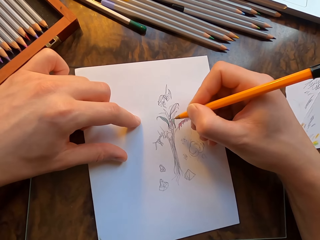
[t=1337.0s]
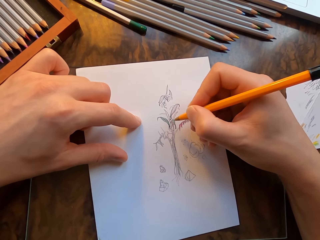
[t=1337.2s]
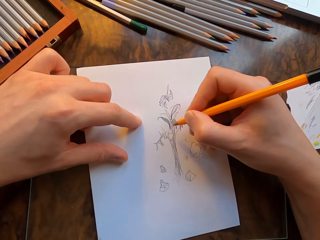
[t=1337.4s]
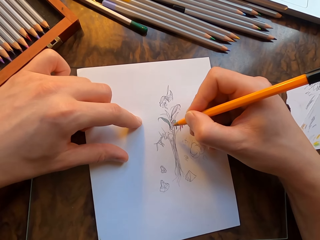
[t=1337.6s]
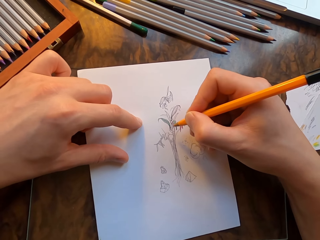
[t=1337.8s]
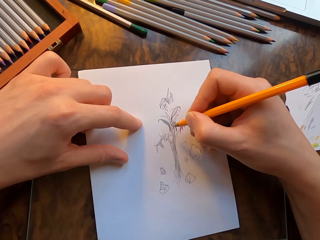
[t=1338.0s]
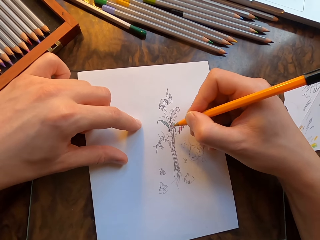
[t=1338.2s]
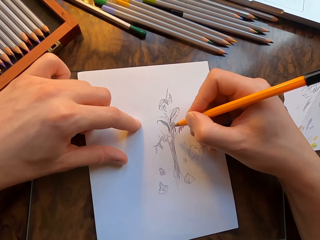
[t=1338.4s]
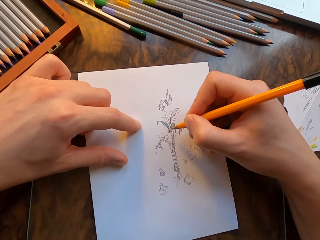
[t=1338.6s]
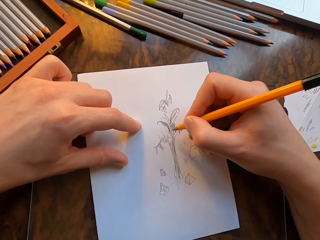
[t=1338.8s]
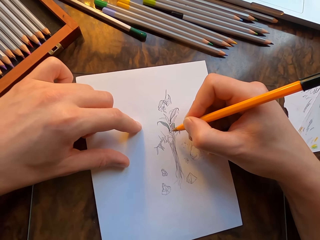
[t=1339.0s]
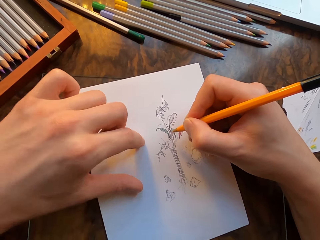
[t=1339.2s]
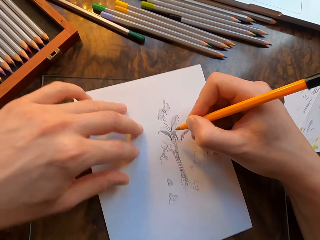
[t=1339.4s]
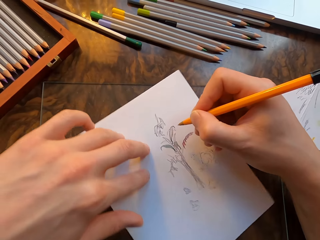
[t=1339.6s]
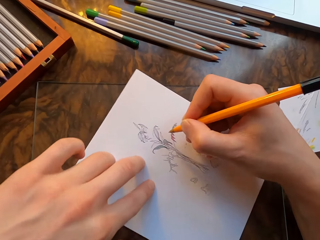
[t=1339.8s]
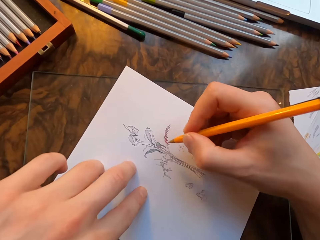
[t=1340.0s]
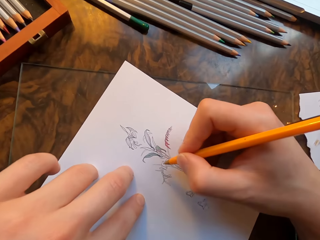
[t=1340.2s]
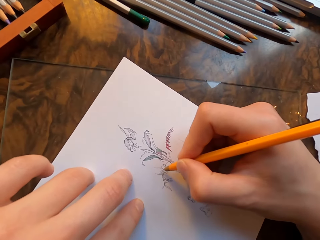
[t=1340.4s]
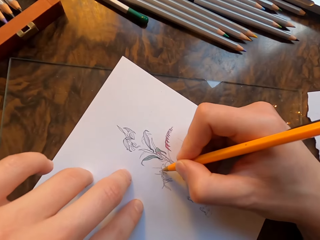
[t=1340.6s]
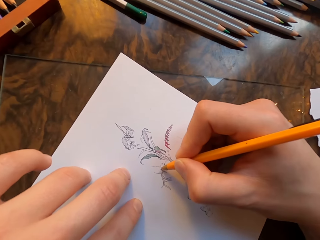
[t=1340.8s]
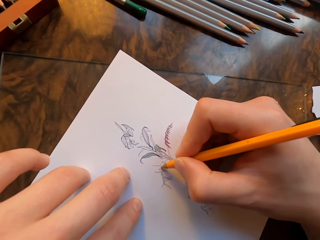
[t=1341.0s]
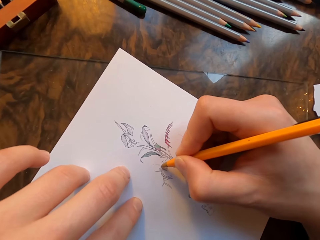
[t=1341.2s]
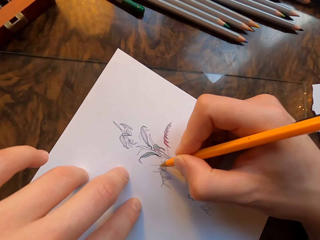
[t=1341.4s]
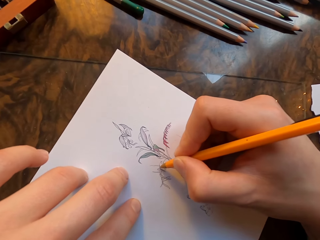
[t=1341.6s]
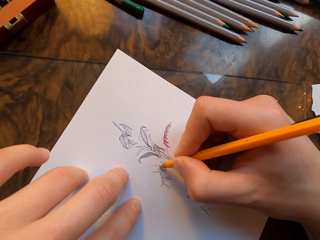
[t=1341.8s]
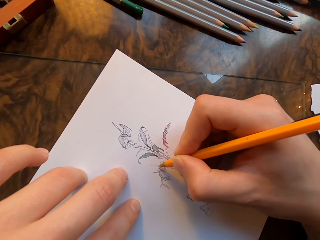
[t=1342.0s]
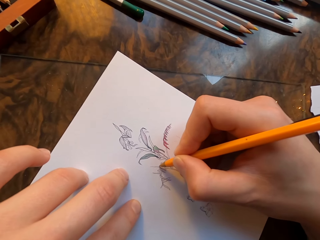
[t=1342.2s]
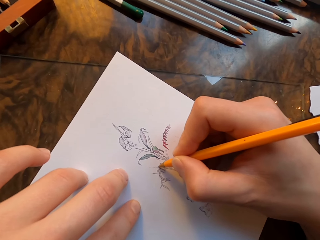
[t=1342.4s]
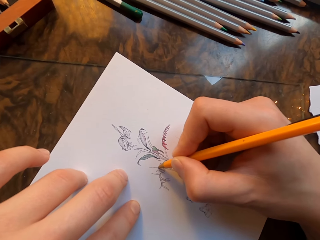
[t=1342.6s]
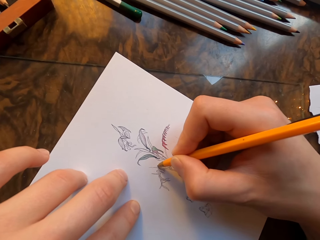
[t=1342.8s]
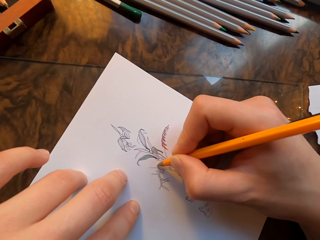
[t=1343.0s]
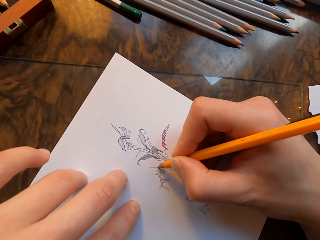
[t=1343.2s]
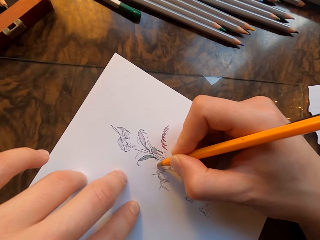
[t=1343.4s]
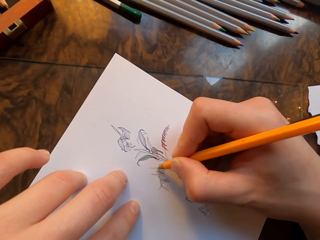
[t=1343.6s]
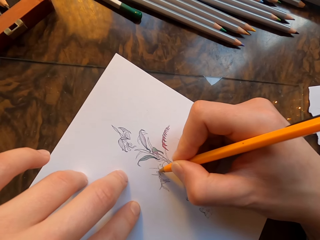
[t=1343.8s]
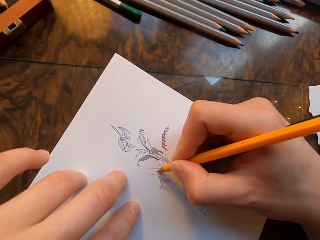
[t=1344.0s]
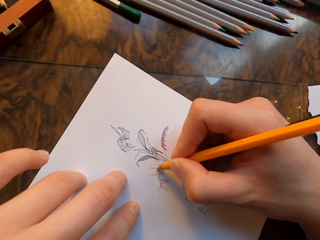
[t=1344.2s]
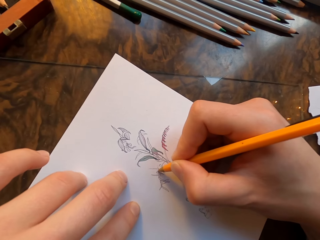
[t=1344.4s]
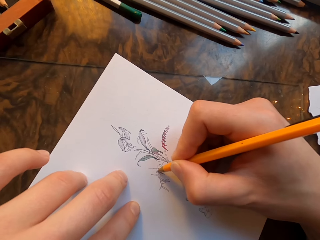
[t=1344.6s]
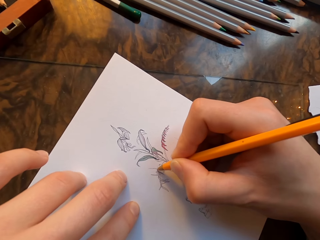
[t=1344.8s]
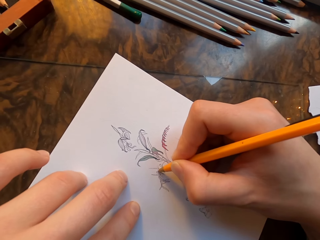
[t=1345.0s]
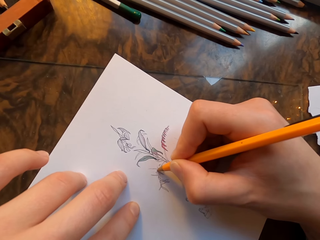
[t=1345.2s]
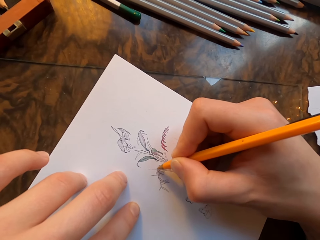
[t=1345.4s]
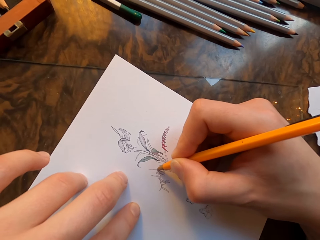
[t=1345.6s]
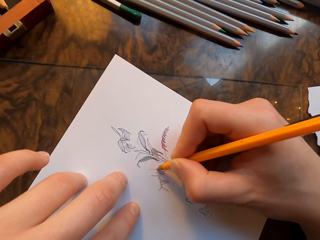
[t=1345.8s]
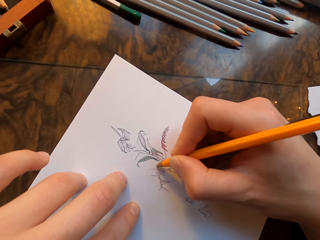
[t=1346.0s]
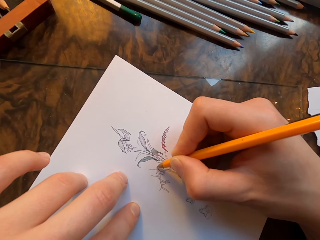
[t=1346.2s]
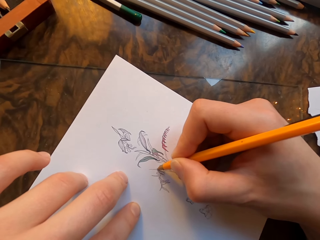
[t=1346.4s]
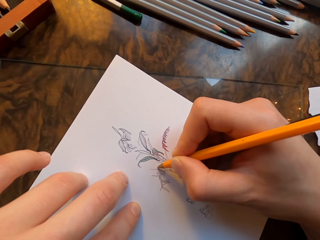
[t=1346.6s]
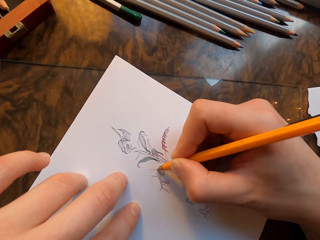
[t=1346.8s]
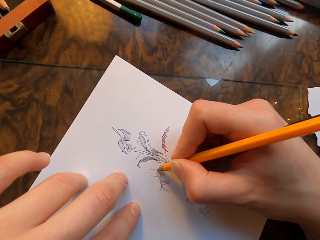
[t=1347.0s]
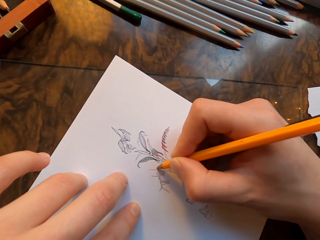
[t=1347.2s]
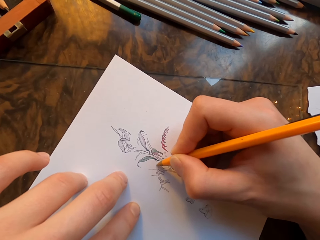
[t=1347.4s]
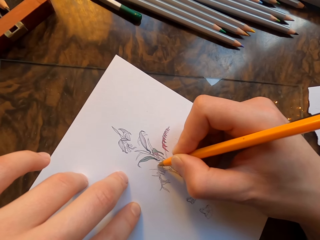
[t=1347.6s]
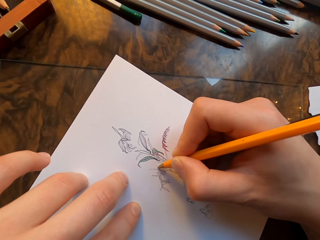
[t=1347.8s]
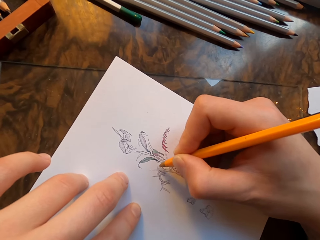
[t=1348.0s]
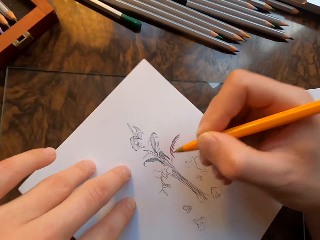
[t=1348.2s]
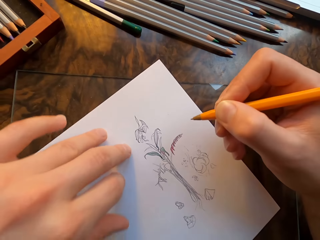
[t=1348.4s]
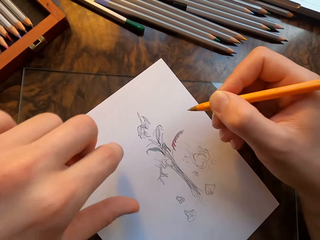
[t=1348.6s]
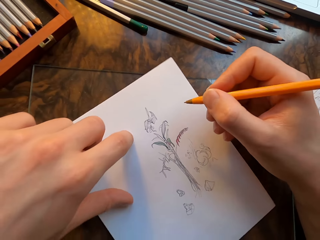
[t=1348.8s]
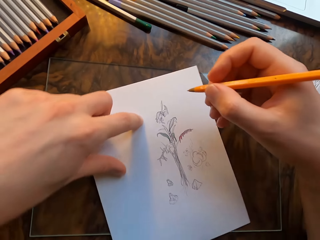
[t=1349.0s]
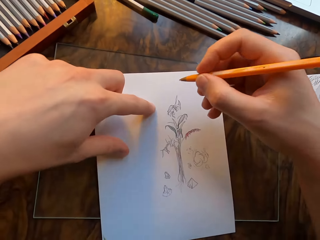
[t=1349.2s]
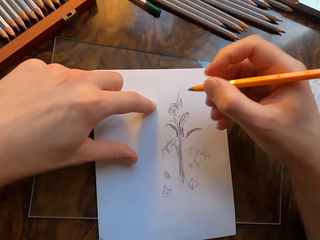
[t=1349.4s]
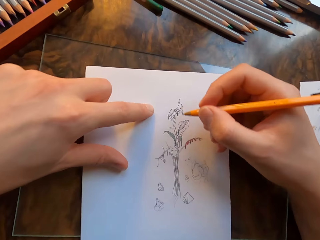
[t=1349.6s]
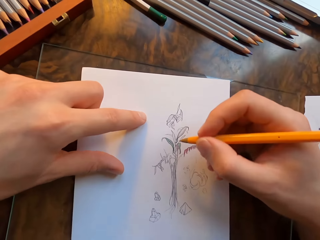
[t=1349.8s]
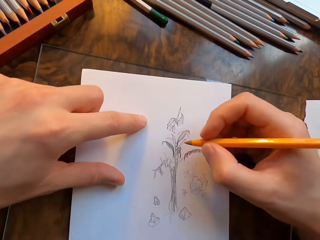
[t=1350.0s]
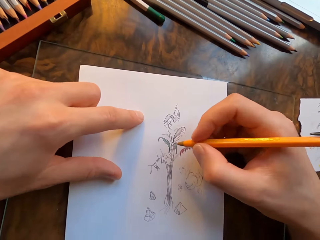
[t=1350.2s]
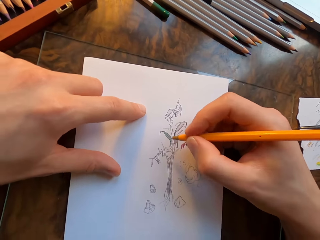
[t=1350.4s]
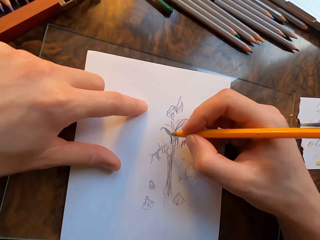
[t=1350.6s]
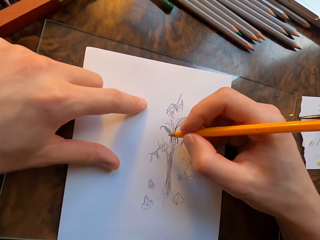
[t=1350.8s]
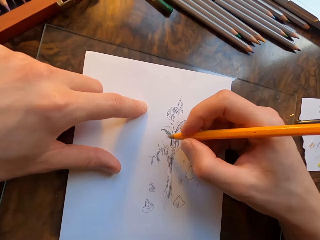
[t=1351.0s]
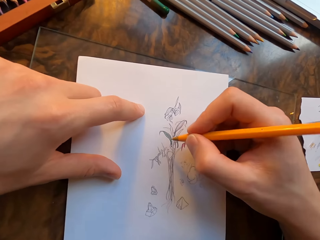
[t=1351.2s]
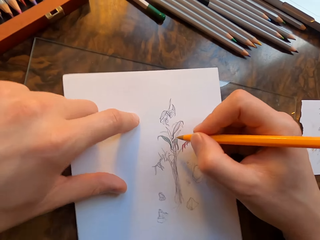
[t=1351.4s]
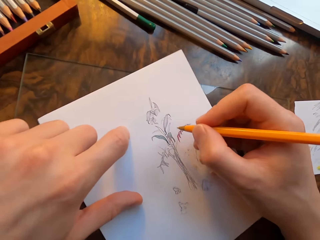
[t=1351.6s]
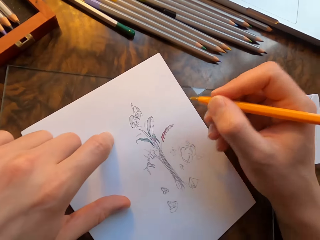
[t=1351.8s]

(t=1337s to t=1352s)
The camera wearer draws on the drawing paper with the pen in his hand. He moves the drawing paper with his left hand.

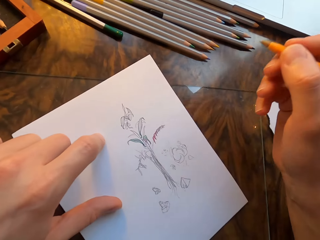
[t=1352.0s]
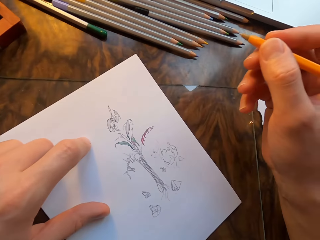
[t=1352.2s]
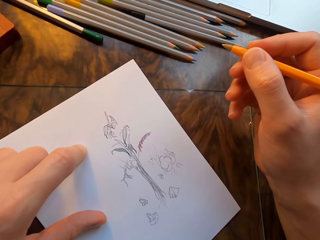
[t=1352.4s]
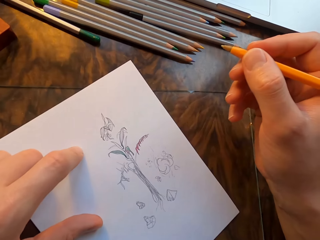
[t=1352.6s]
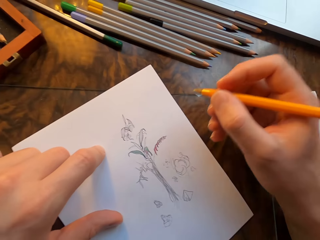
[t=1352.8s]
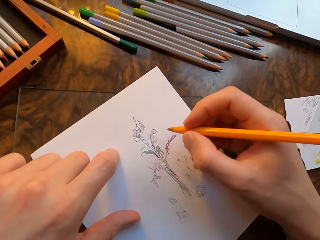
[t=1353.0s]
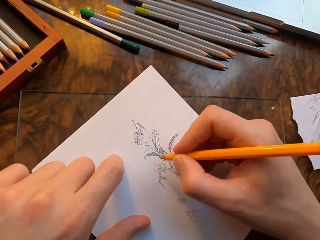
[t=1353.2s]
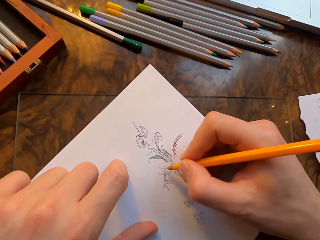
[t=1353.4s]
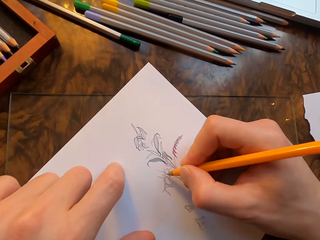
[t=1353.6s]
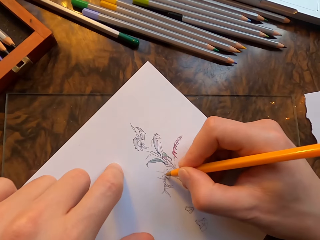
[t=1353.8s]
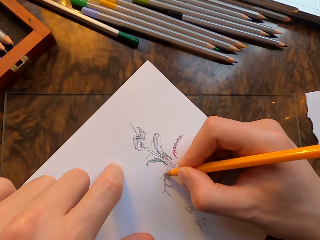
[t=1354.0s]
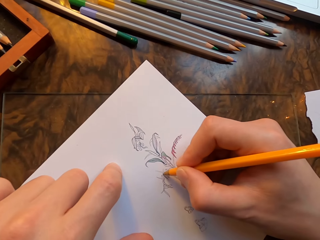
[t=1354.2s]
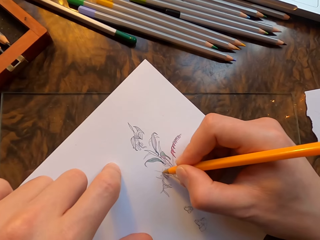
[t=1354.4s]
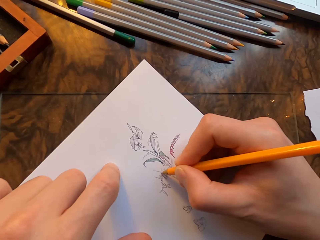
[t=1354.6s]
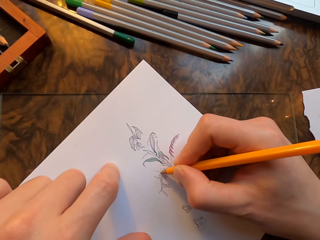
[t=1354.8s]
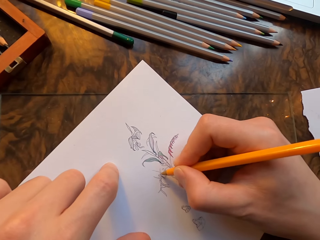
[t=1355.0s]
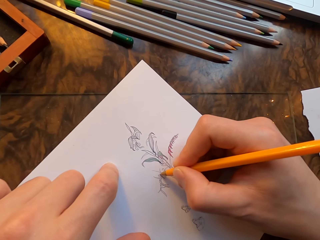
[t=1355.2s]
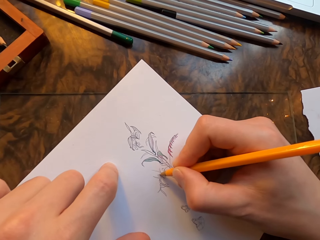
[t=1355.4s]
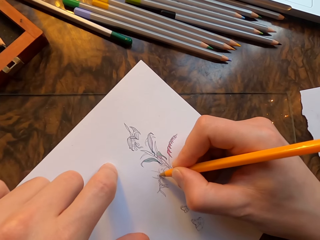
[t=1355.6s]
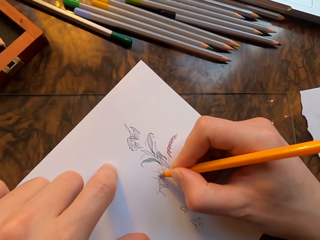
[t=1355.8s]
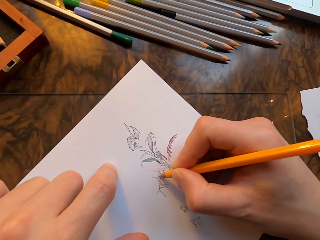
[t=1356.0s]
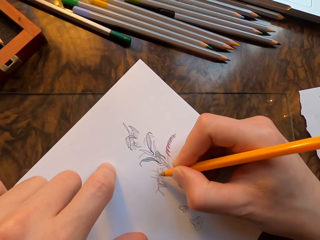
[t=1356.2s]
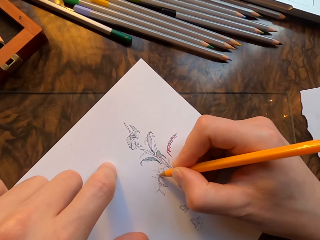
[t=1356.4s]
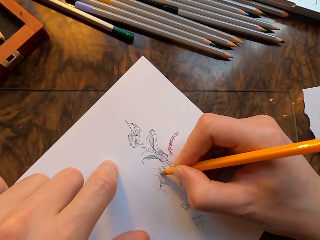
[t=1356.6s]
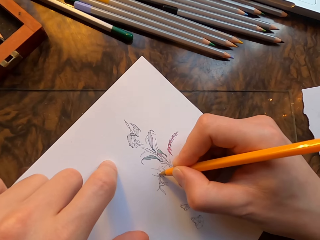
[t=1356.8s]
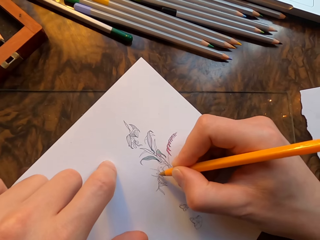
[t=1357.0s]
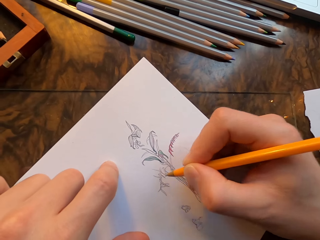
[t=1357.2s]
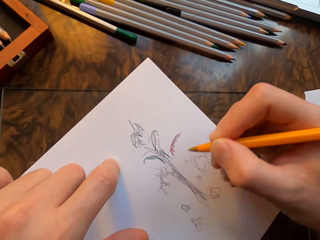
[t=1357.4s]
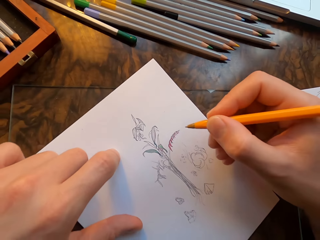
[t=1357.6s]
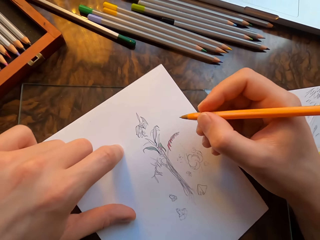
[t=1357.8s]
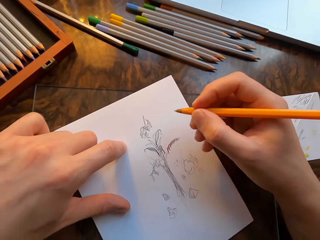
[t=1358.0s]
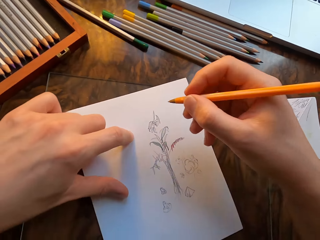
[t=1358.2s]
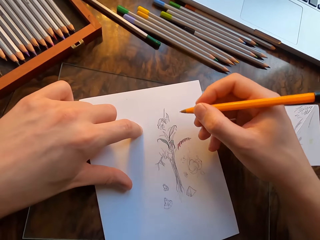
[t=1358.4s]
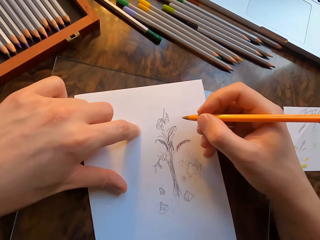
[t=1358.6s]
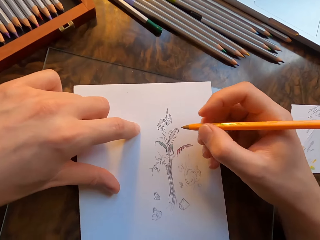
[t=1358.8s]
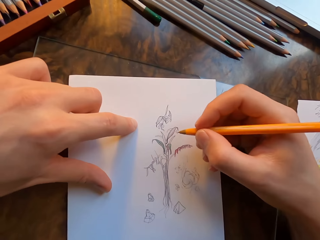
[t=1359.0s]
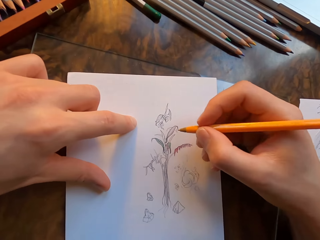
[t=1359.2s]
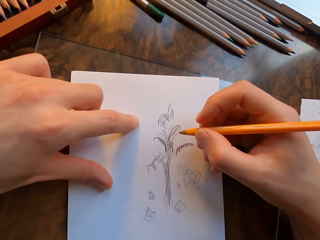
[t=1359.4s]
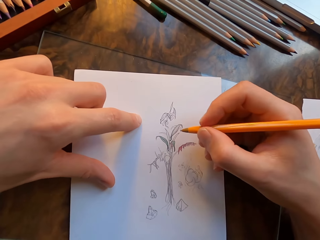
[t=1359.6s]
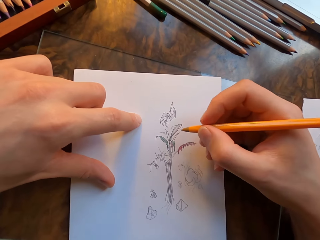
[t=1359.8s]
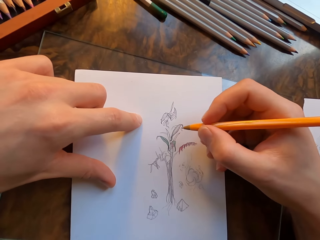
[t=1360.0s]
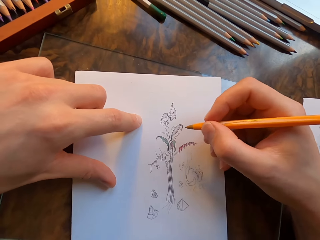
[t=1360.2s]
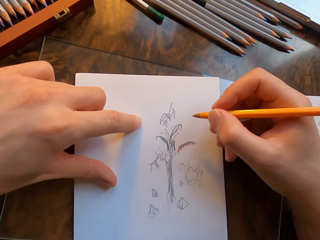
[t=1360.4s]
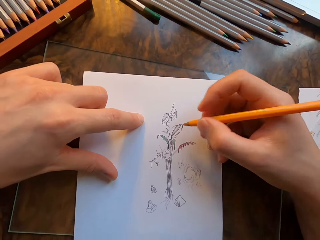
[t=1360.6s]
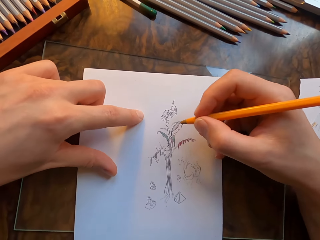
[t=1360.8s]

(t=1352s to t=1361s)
The camera wearer draws on the drawing paper with the pen in his hand. He moves the drawing paper with his left hand.
